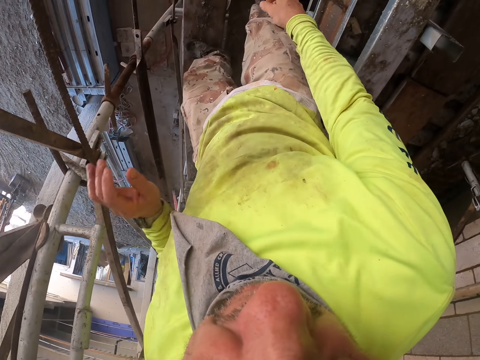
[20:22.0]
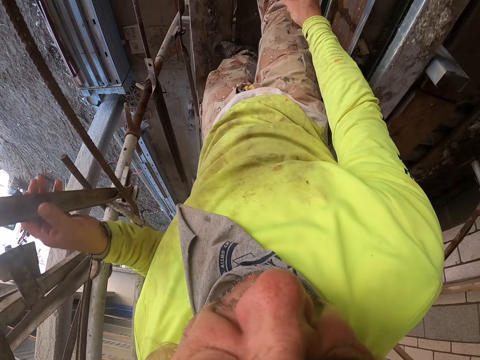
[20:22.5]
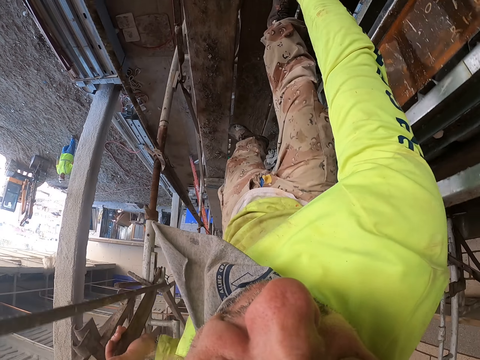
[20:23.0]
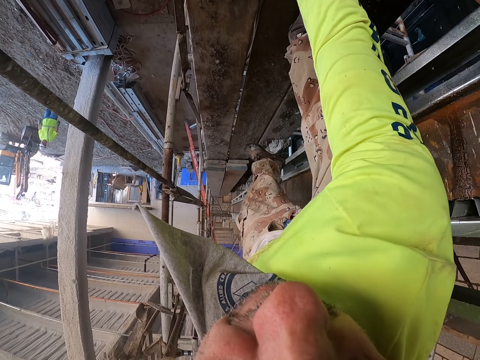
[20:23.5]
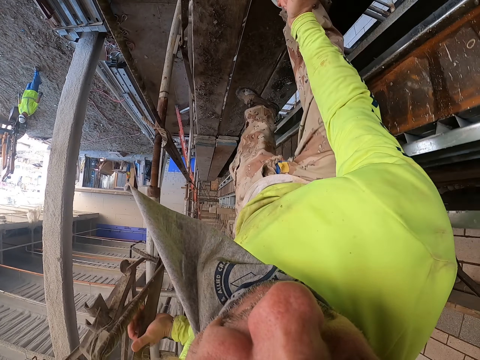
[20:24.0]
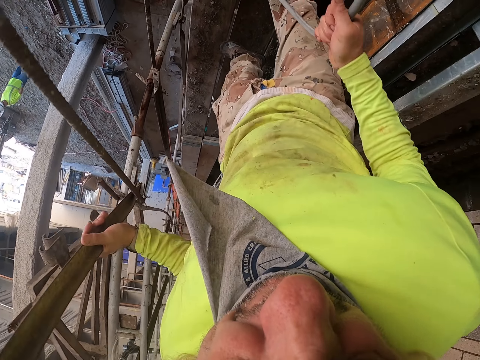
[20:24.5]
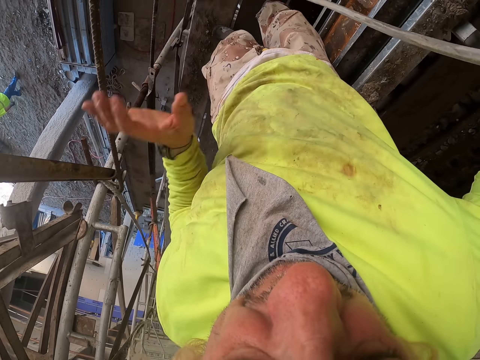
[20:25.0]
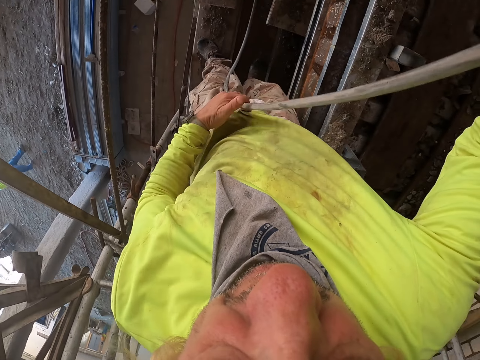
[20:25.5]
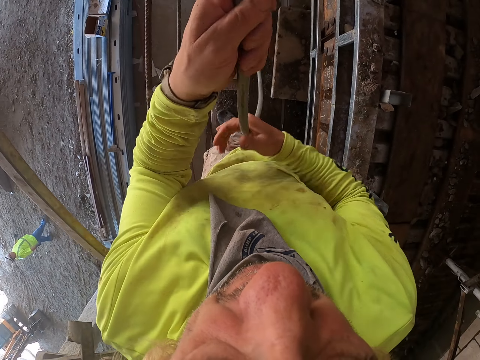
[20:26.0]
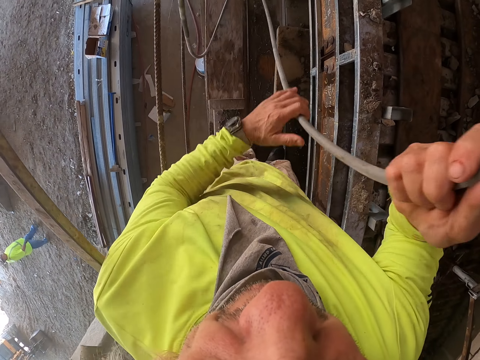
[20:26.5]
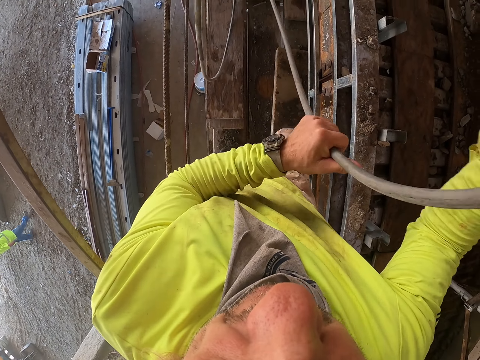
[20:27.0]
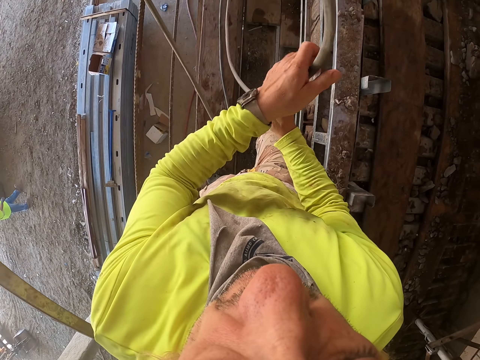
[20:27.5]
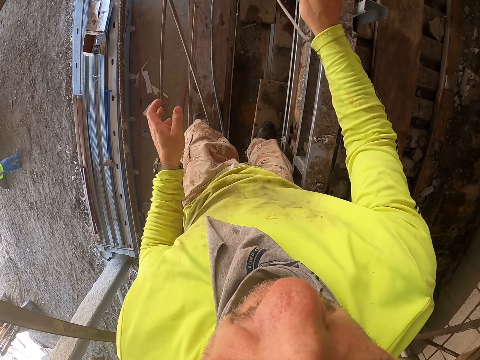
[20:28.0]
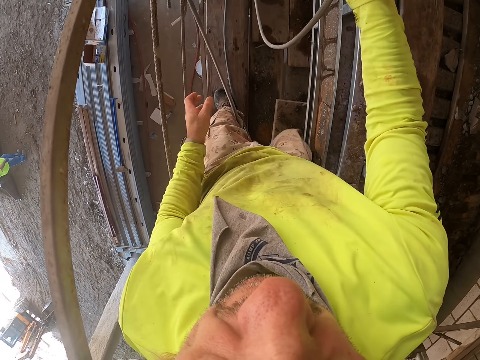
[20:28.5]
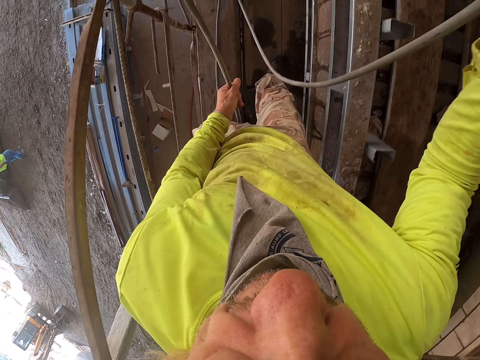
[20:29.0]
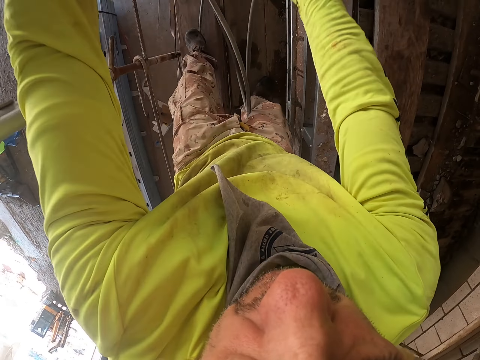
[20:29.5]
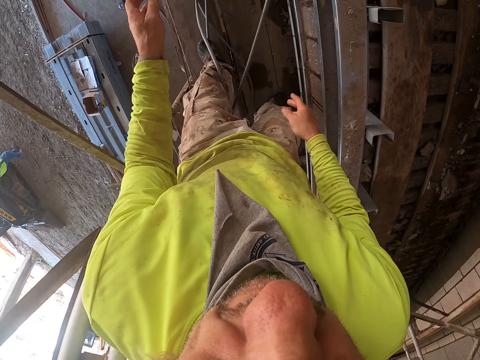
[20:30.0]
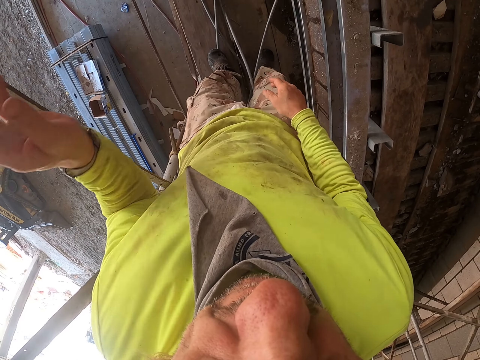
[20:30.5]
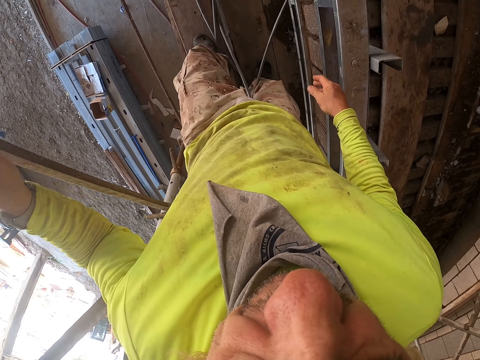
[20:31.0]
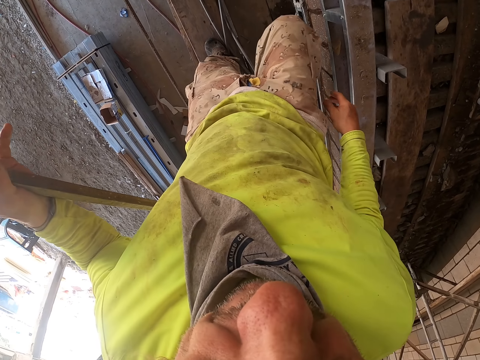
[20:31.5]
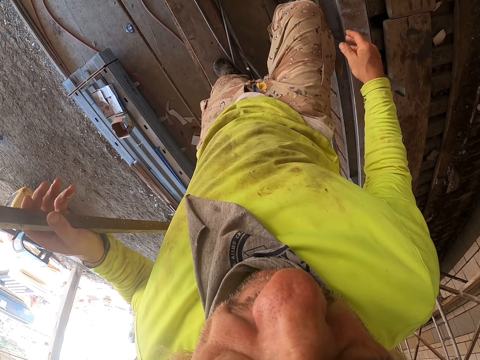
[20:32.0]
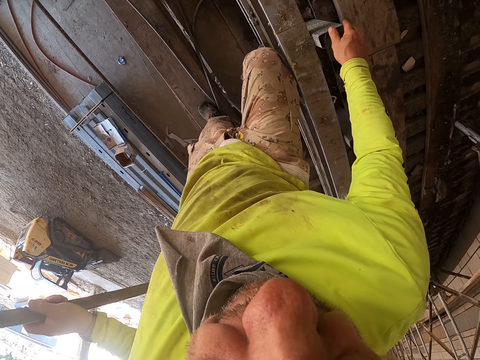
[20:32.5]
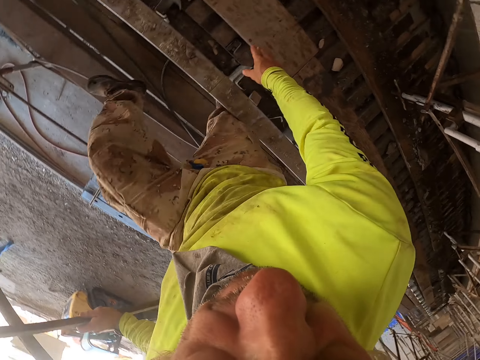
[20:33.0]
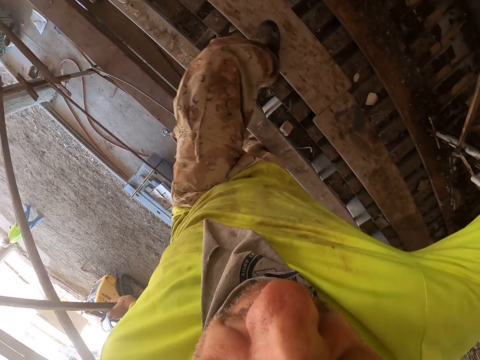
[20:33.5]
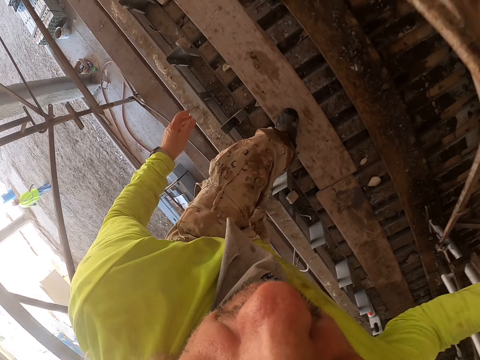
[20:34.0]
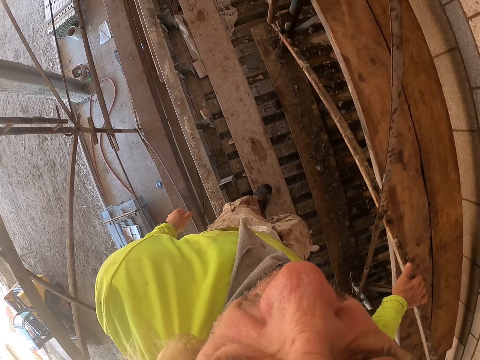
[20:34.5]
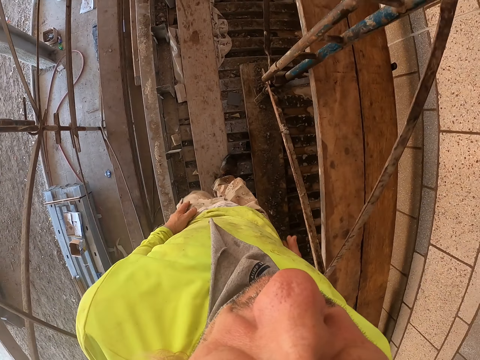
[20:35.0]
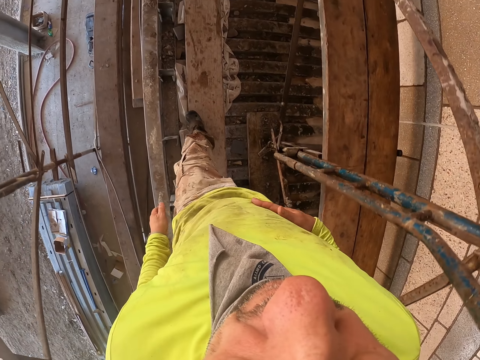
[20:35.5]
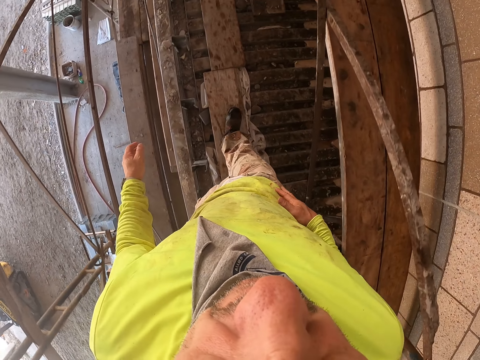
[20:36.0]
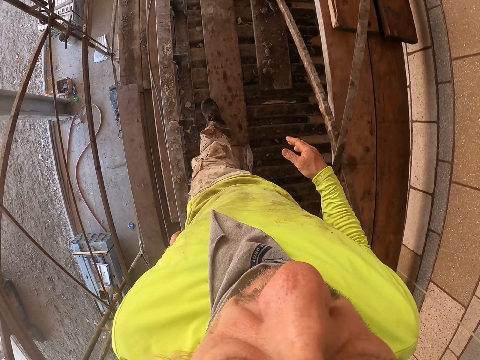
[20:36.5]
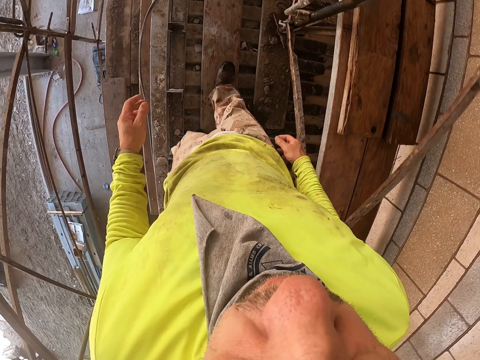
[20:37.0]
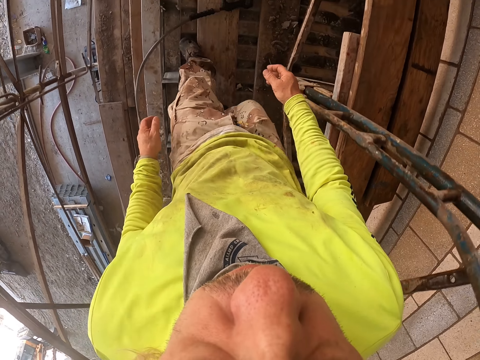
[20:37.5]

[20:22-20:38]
The camera wearer holds the metal scaffold. They bend. They pull the stirrup pipe. They pick up the water pressure gun machine. They walk on the scaffold. They throw the stirrup pipe. They climb onto the scaffold. They hold the scaffolding ladder. They move up the building. They walk around.

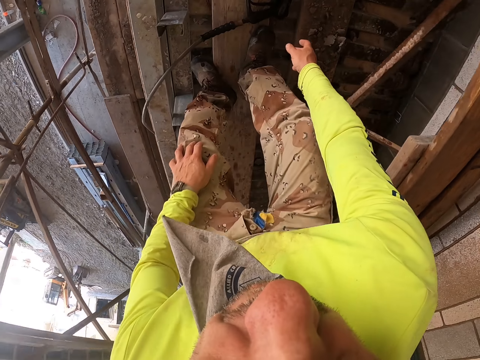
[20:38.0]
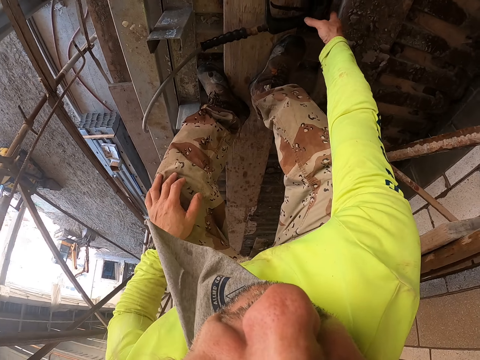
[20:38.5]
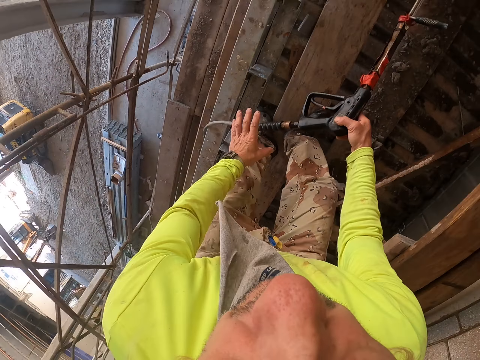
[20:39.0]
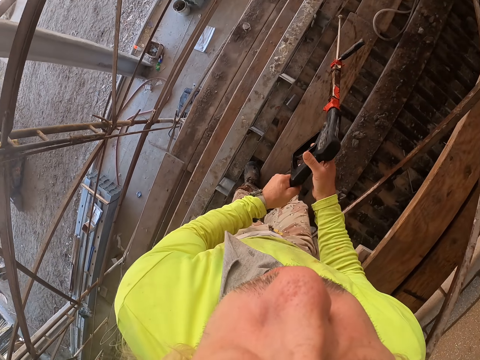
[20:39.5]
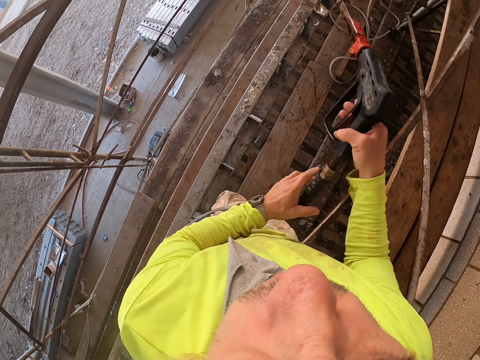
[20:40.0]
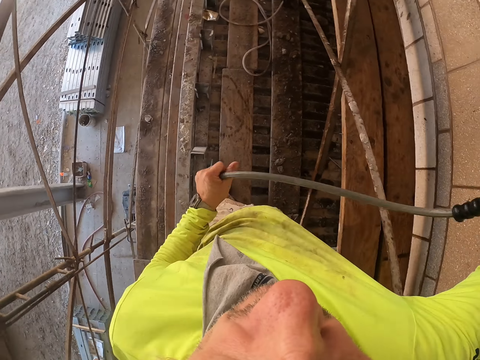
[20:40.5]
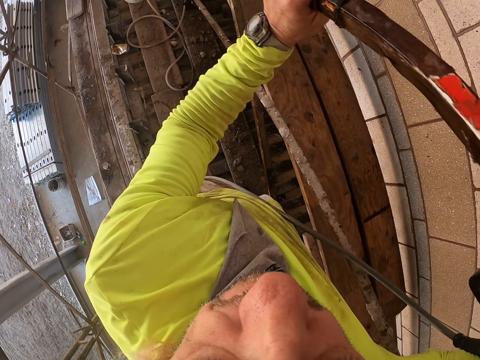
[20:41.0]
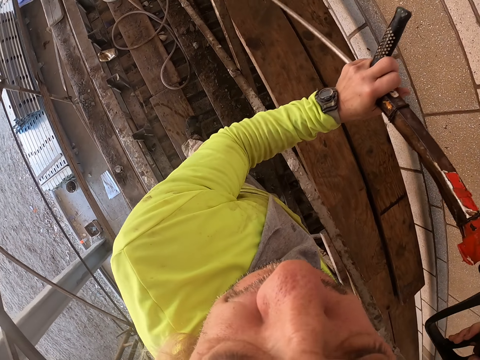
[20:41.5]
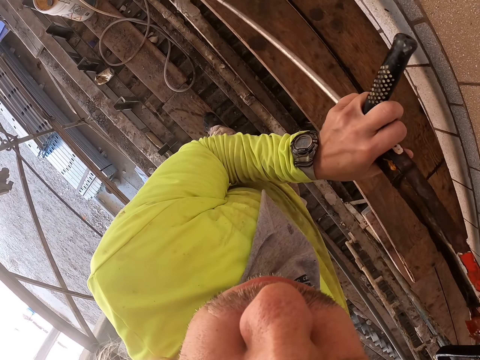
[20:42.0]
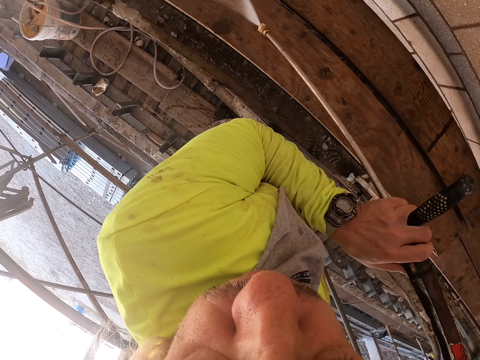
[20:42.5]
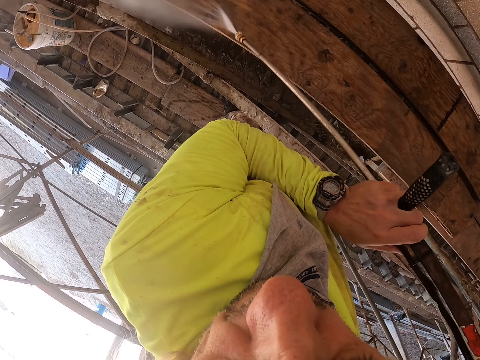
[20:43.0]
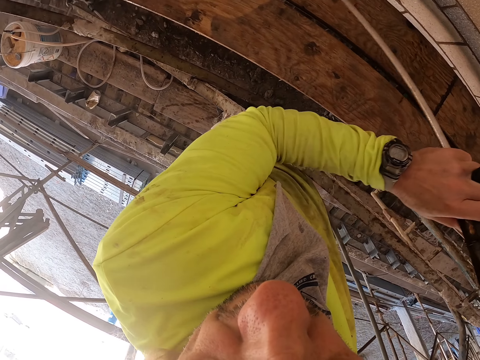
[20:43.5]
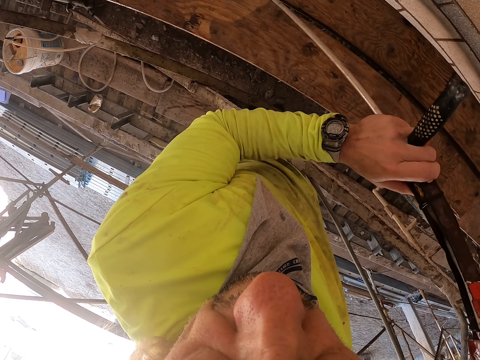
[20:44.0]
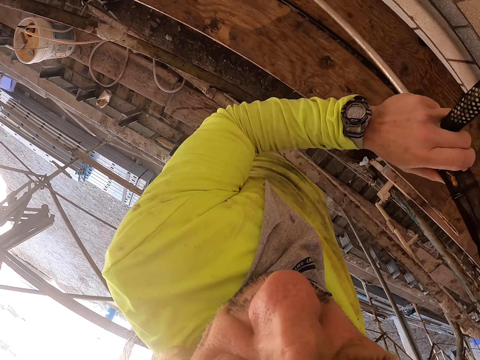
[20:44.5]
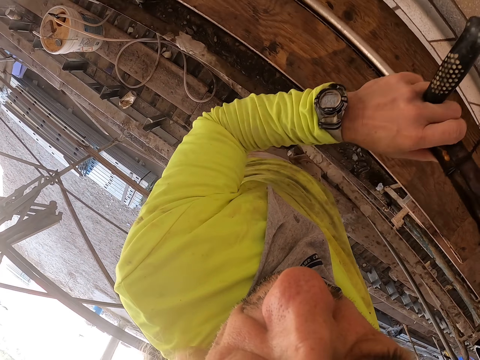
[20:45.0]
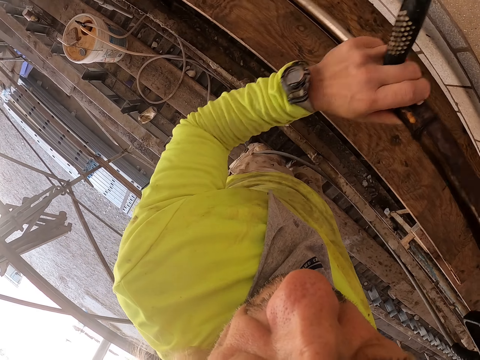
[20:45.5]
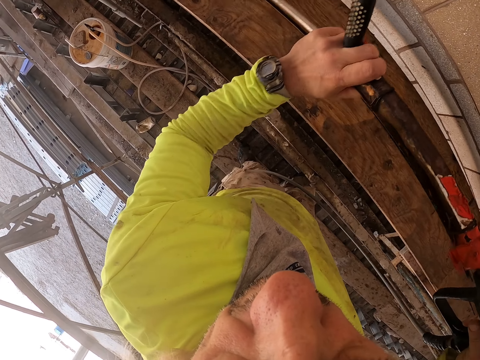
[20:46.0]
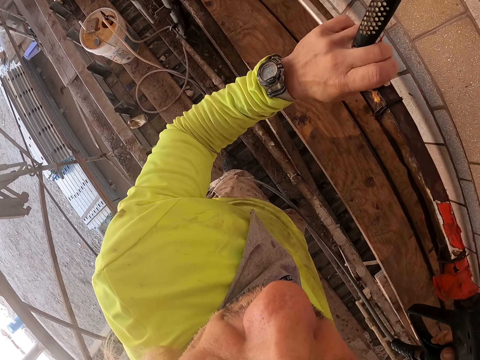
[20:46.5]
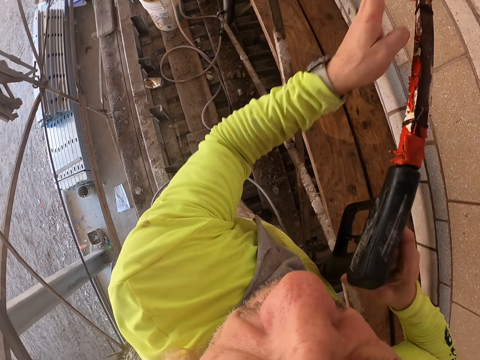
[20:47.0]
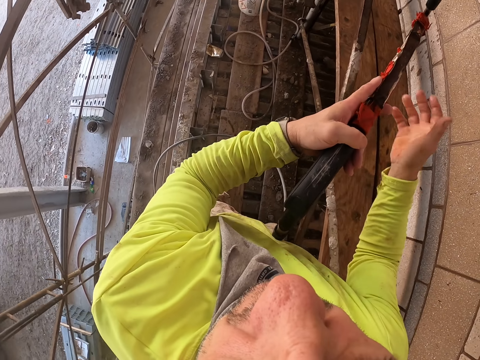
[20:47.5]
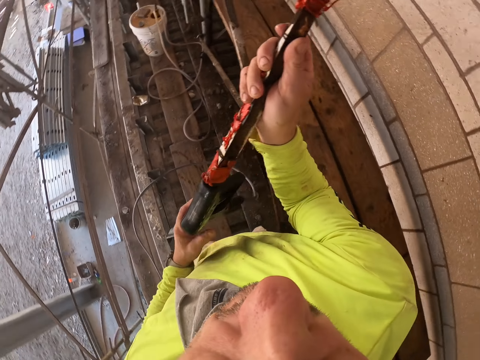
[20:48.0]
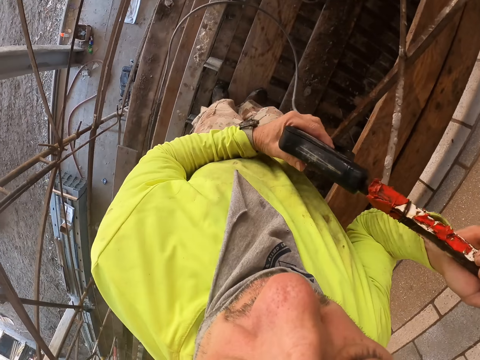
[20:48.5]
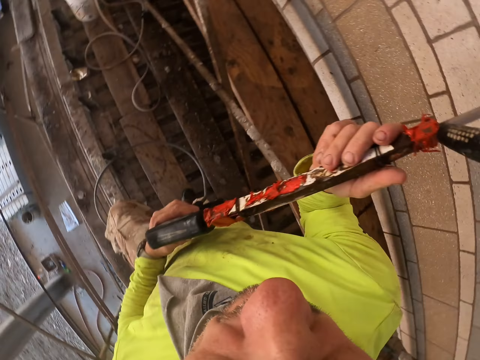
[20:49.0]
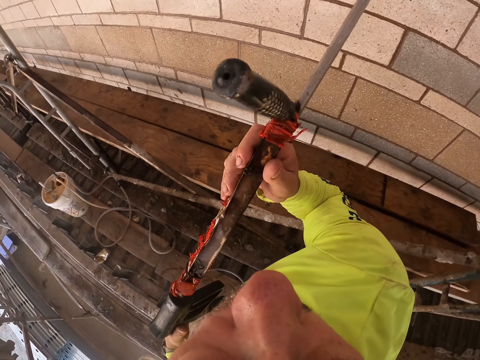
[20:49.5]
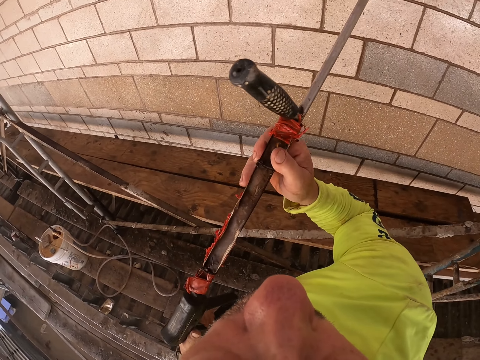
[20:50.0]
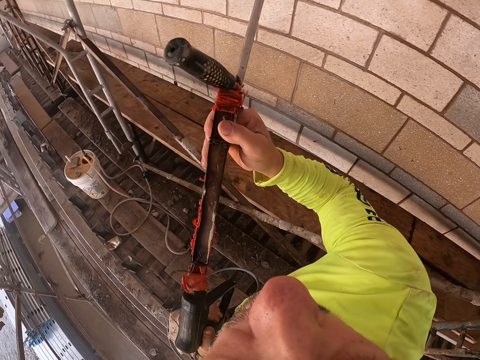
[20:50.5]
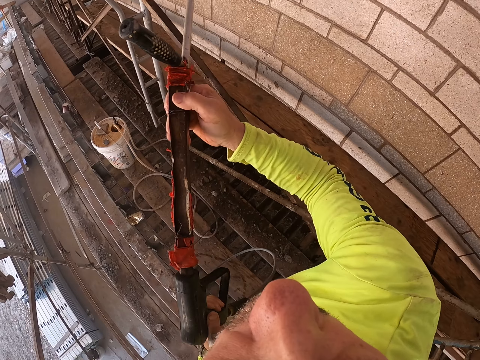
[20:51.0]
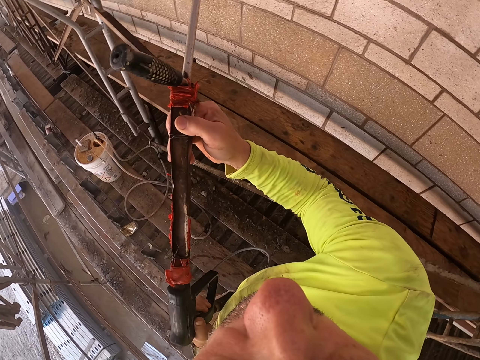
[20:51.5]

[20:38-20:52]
The camera wearer picks up the stirrup spray. They hold the stirrup spray. They spray water on the scaffold. They wash the wall. They spray water across the wall.
